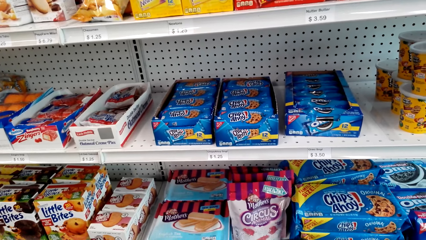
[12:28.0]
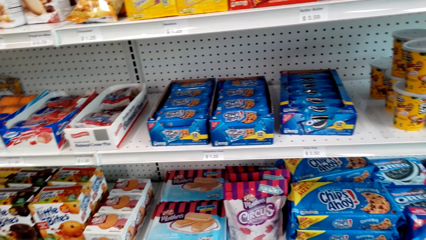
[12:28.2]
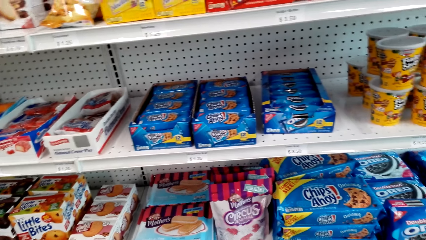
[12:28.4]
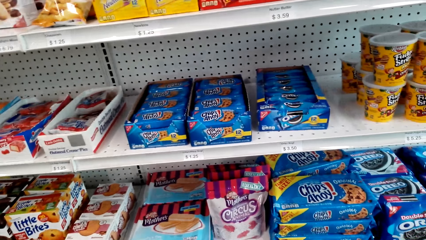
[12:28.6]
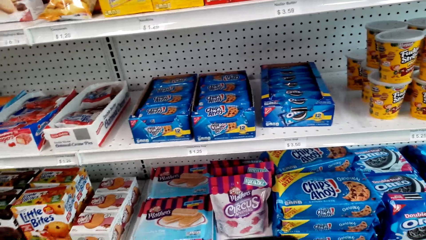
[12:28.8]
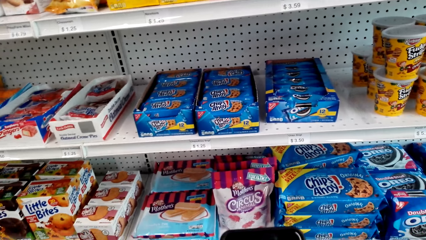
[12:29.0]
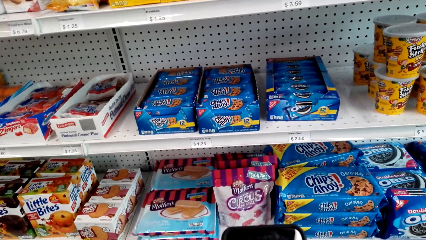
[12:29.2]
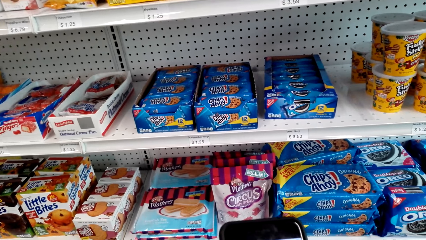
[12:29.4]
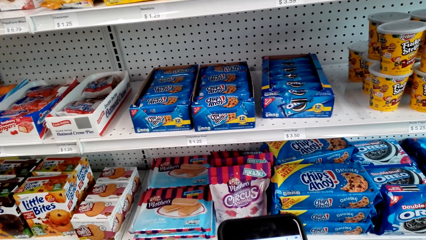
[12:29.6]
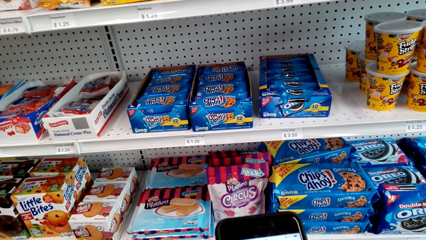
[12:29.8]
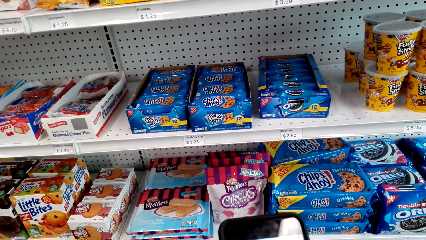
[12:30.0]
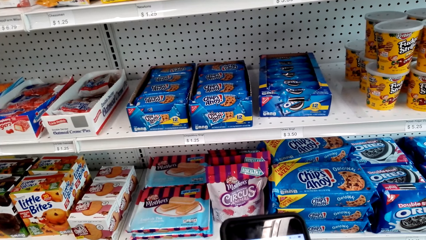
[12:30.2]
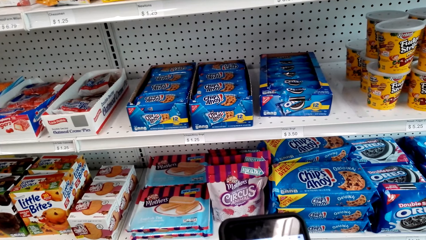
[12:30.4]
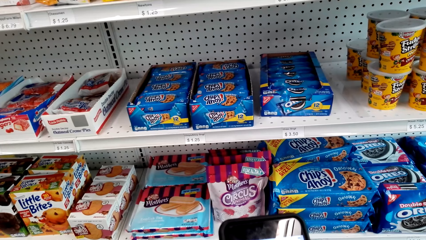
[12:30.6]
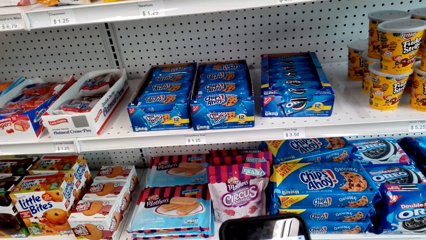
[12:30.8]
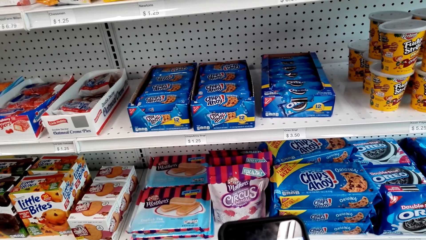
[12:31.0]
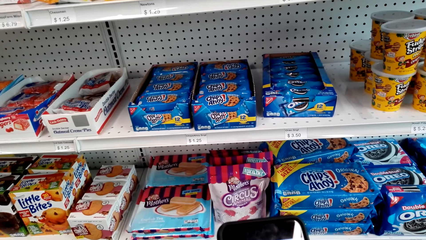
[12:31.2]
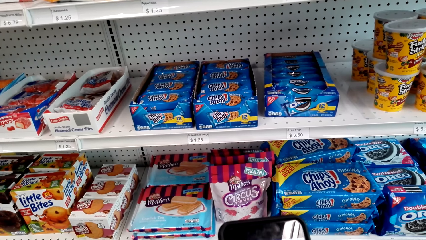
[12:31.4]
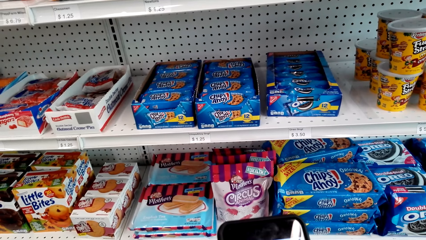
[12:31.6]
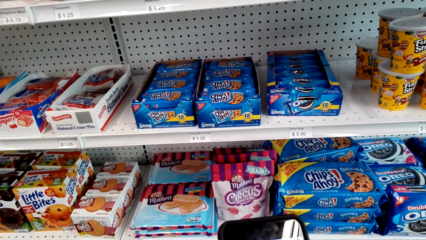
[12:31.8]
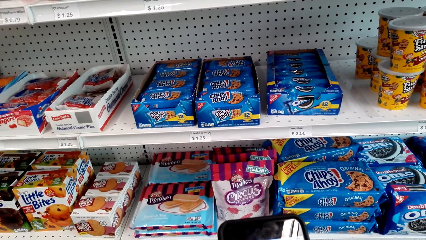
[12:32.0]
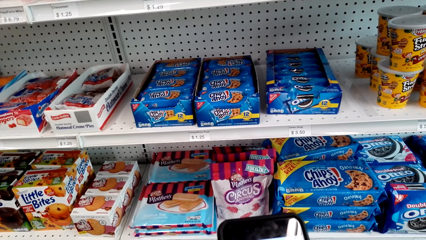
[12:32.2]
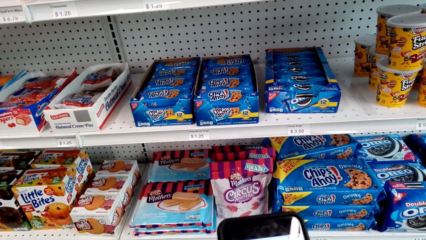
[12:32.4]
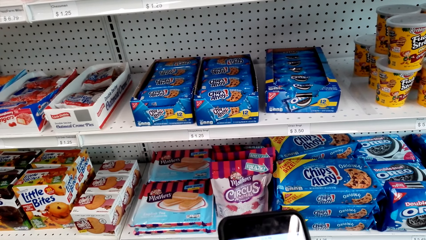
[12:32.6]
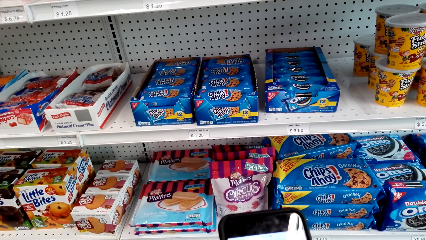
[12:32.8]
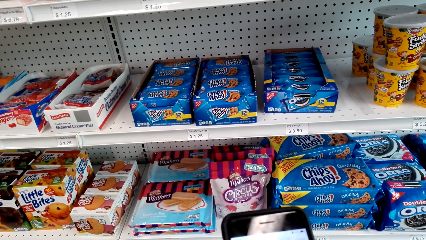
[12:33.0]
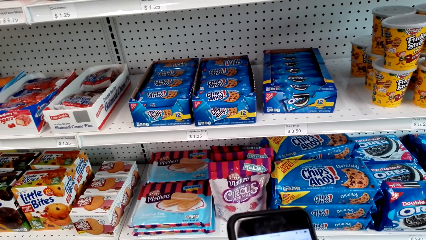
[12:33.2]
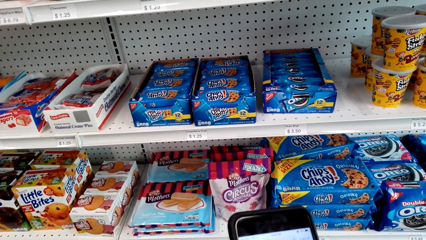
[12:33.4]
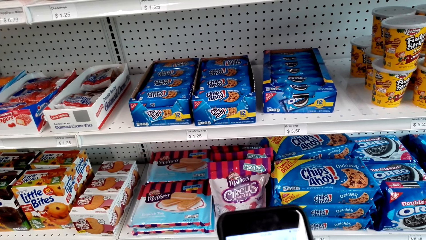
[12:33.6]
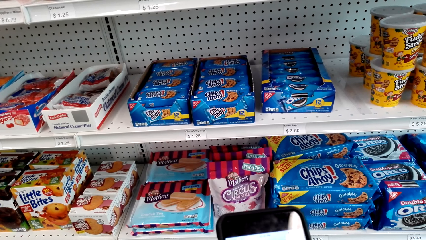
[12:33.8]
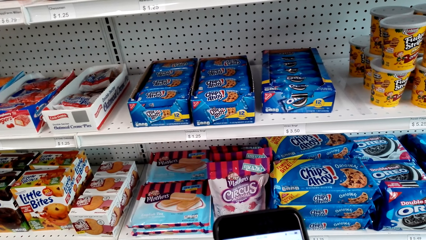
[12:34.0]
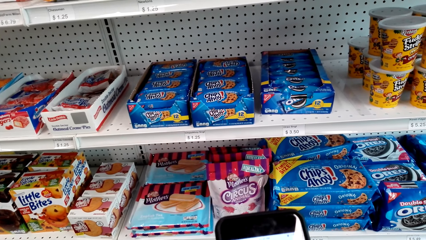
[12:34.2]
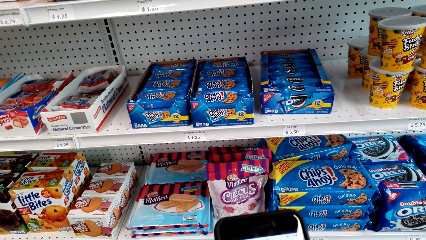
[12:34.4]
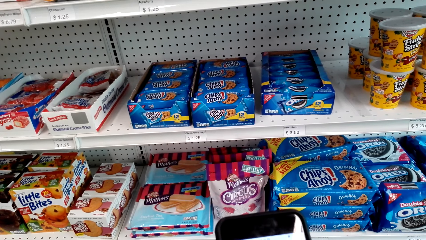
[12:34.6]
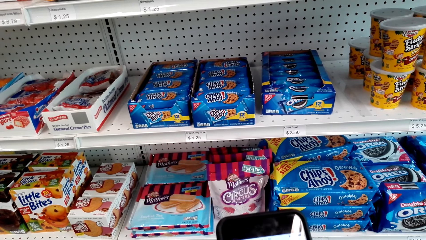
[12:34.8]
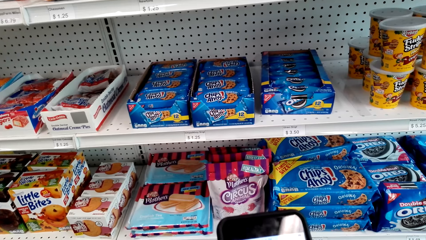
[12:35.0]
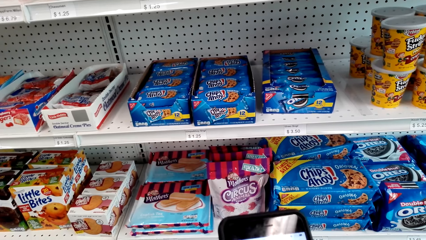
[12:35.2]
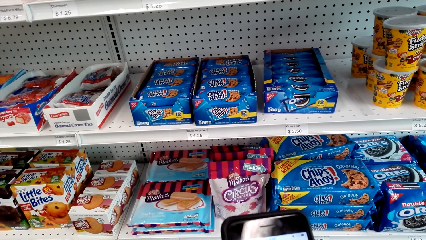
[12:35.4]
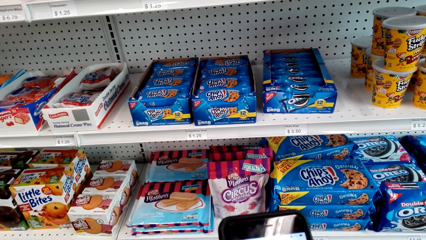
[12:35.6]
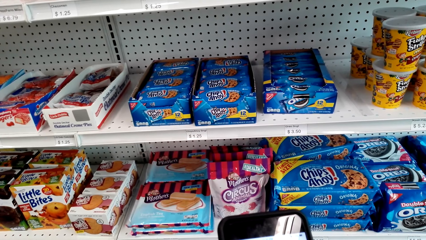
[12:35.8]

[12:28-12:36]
The camera wearer uses the phone.

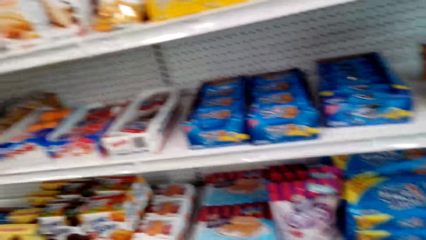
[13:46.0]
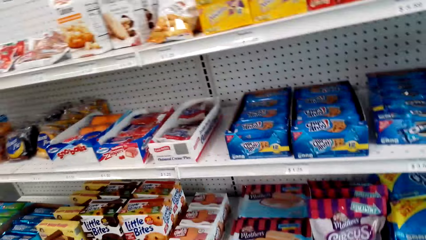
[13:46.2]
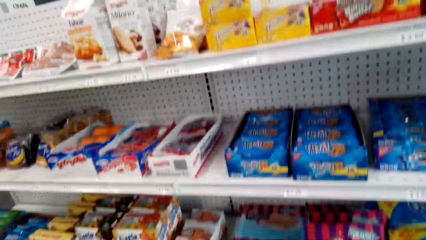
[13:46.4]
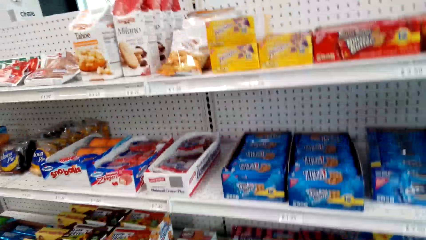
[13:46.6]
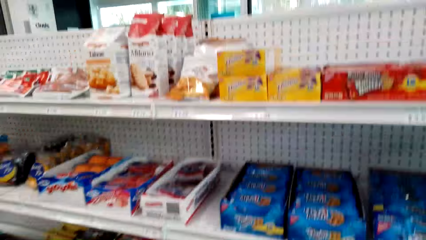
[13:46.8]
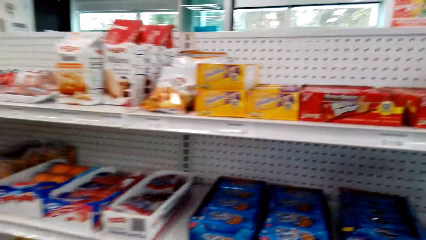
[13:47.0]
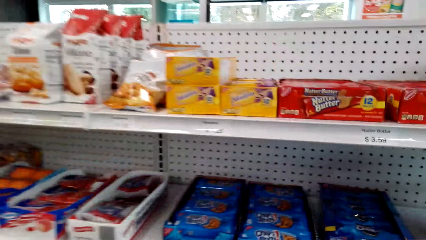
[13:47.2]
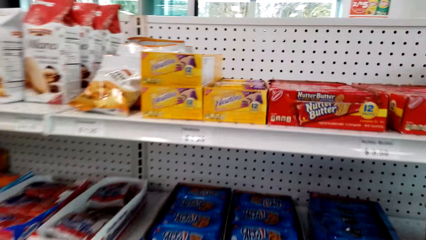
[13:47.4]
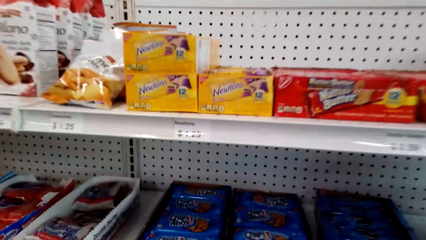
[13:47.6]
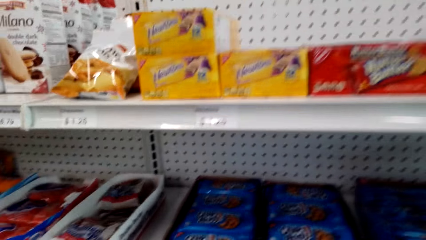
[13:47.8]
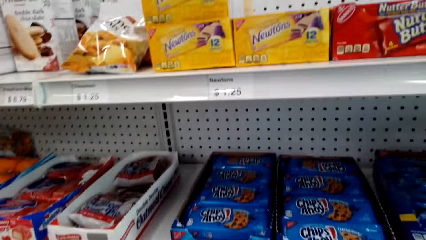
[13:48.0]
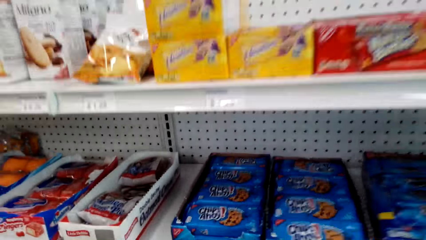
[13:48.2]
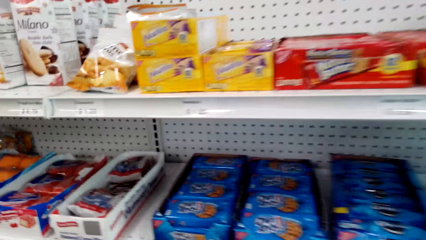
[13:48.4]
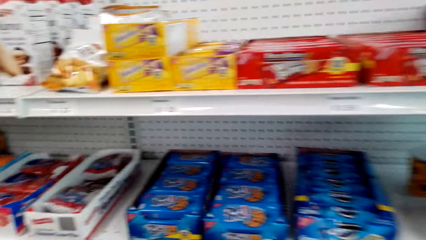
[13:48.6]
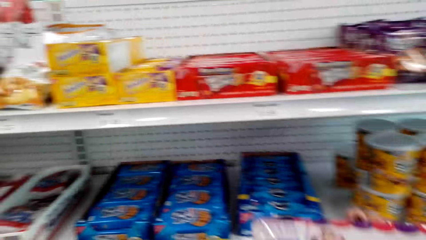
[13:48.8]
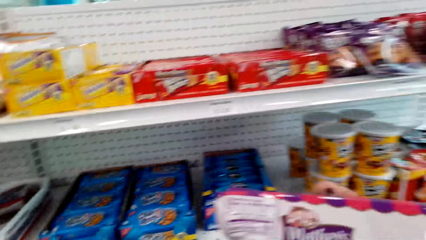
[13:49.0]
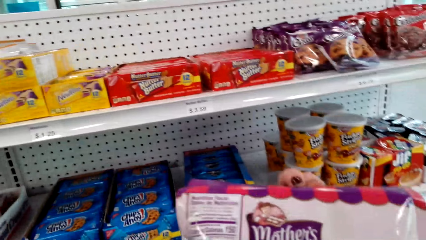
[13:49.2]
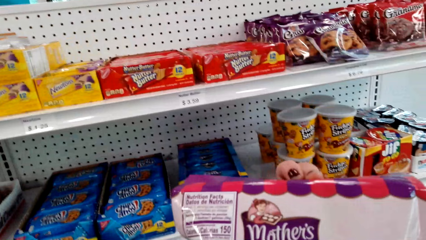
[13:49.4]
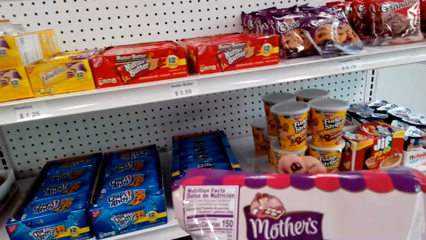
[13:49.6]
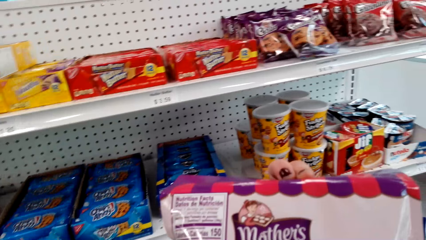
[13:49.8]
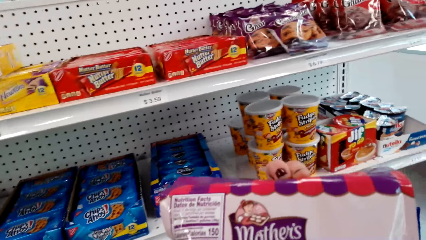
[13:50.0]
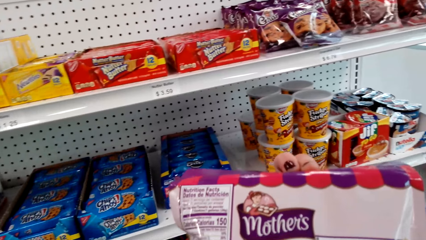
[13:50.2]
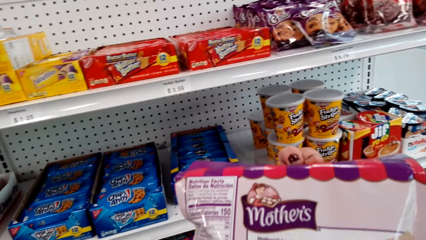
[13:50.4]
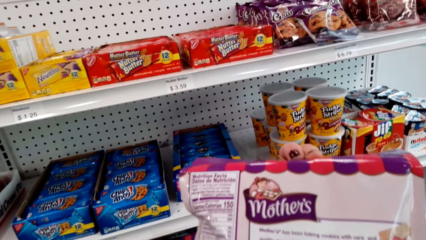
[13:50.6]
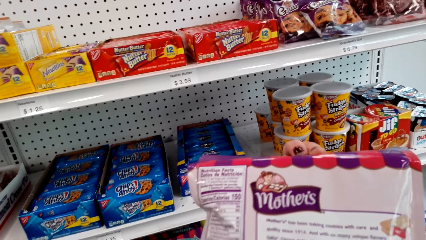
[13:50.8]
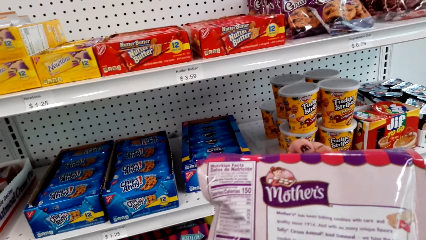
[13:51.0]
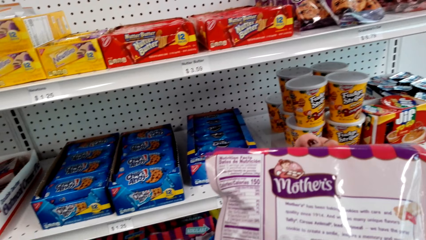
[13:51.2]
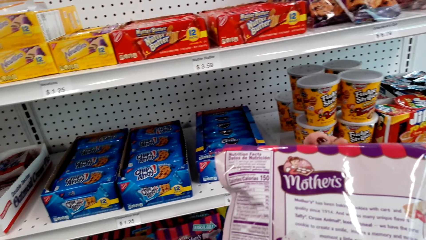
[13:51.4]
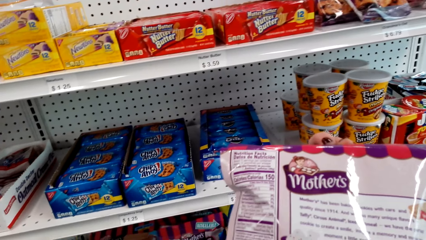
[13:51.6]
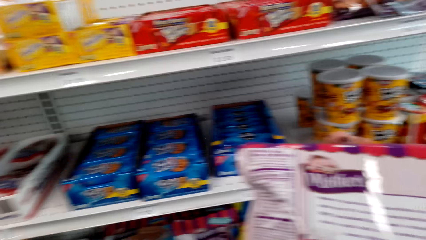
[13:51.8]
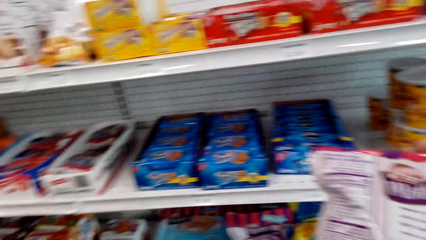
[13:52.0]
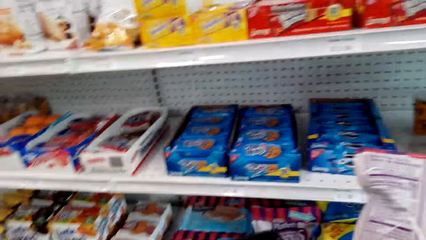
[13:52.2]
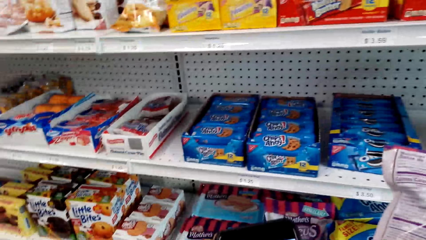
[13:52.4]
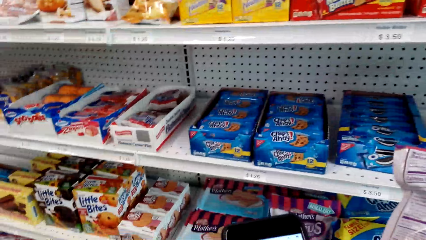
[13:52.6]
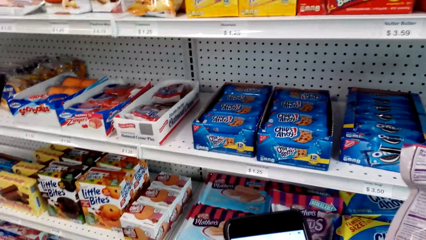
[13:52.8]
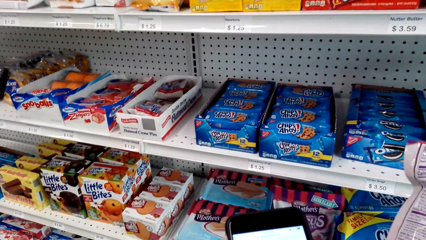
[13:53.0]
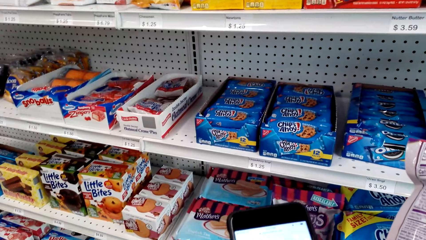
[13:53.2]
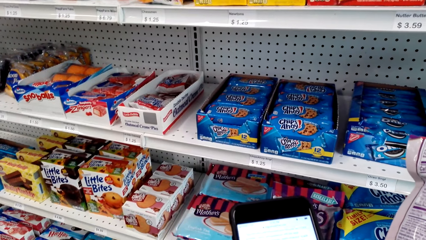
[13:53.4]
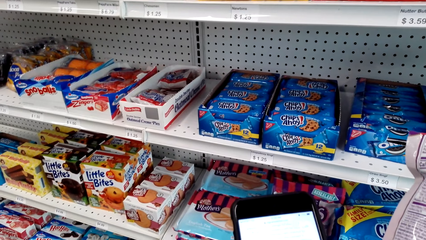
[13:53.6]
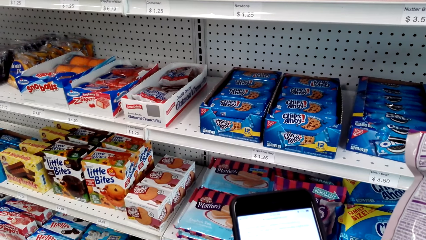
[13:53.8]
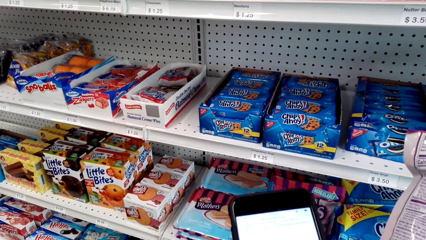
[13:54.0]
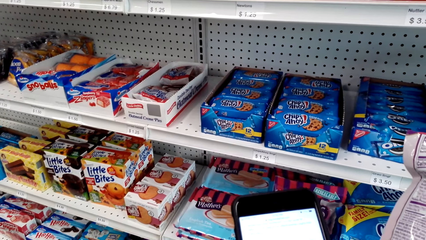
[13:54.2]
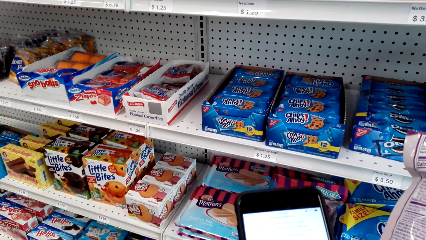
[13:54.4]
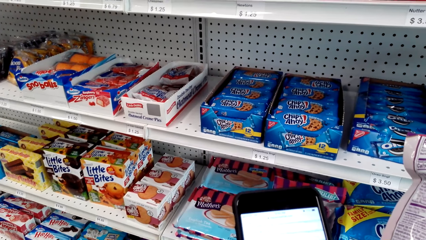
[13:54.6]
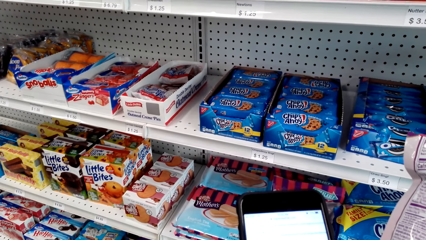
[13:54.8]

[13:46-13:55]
The camera wearer picks a packet of something. They operate the phone.
